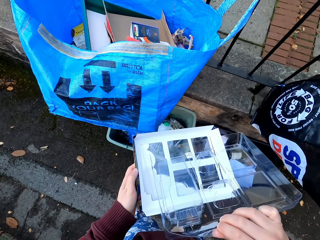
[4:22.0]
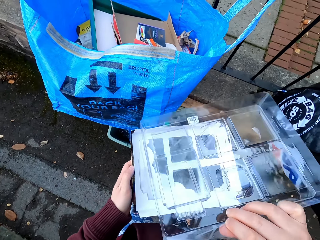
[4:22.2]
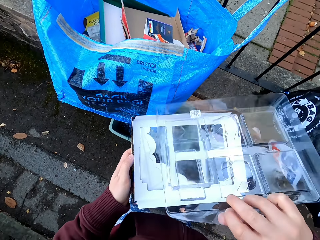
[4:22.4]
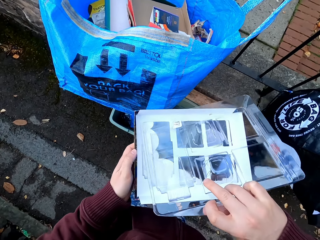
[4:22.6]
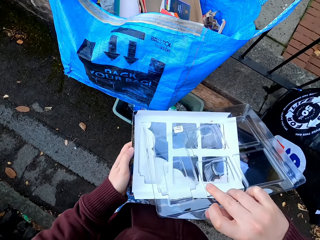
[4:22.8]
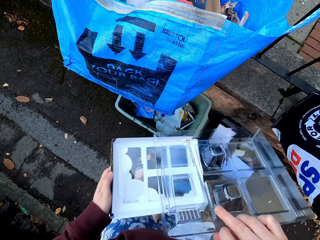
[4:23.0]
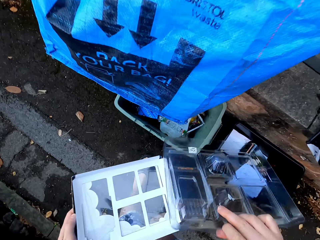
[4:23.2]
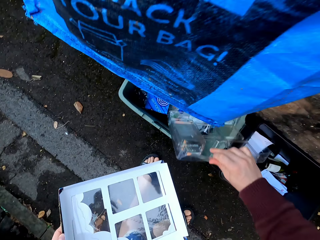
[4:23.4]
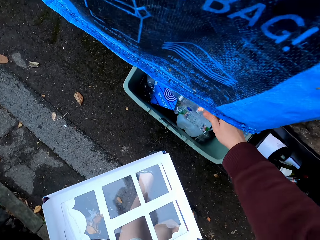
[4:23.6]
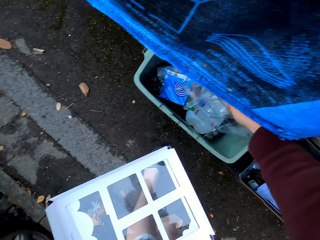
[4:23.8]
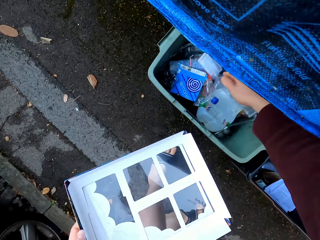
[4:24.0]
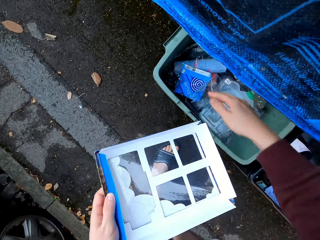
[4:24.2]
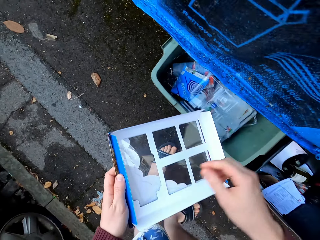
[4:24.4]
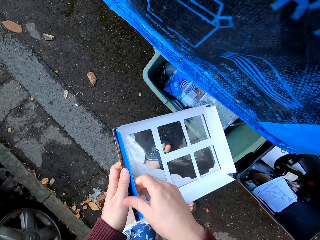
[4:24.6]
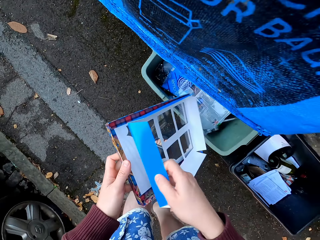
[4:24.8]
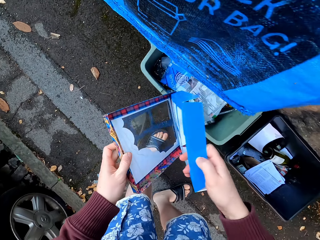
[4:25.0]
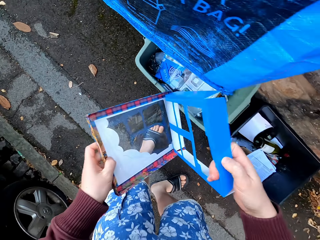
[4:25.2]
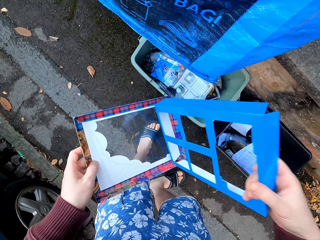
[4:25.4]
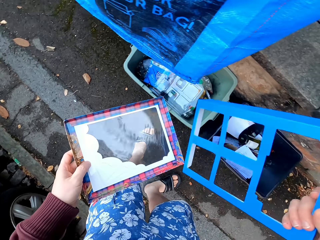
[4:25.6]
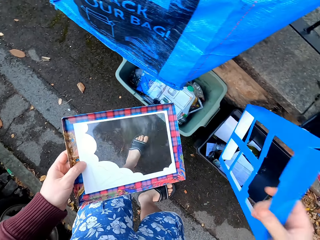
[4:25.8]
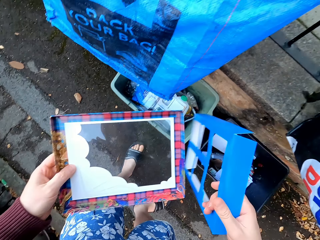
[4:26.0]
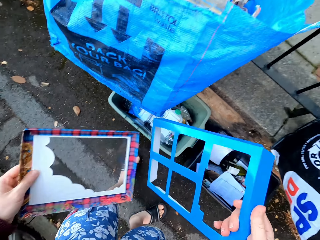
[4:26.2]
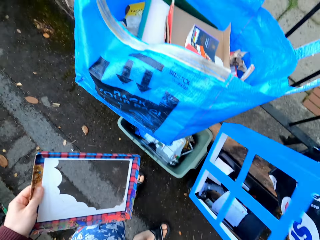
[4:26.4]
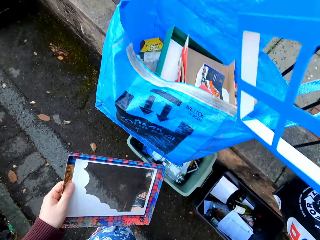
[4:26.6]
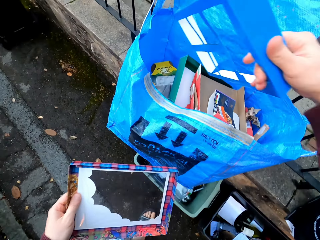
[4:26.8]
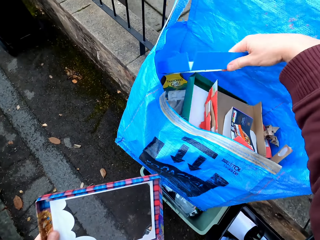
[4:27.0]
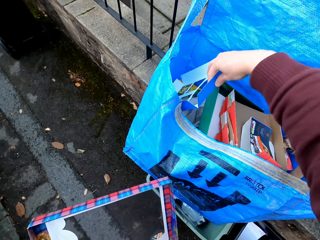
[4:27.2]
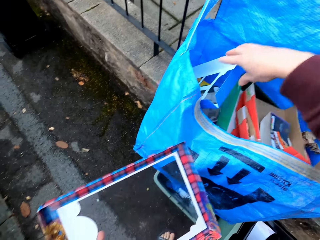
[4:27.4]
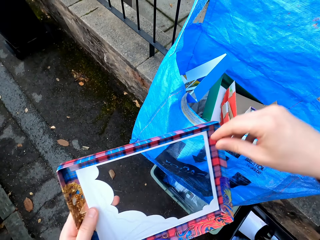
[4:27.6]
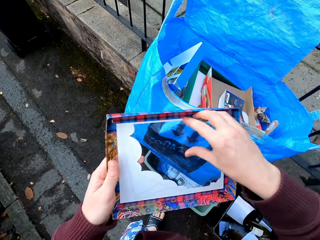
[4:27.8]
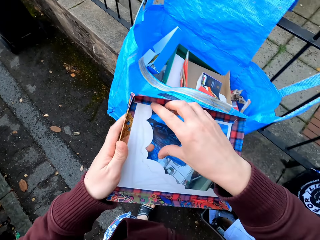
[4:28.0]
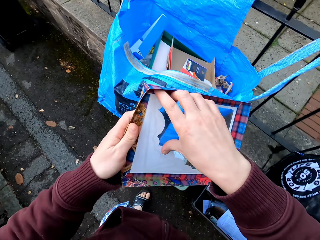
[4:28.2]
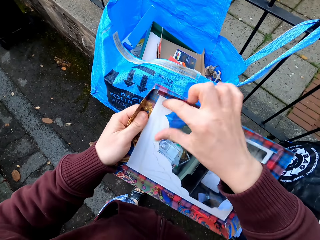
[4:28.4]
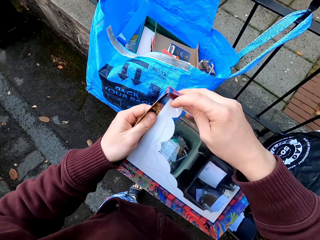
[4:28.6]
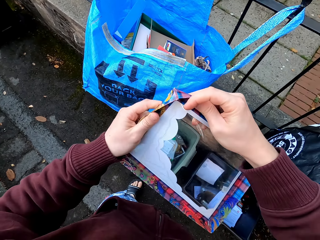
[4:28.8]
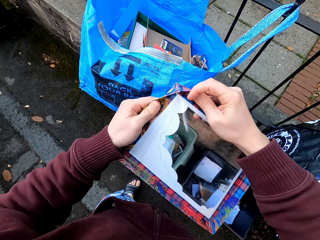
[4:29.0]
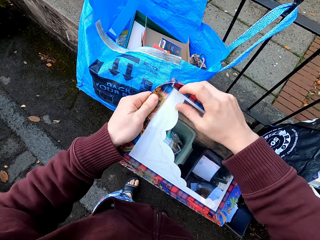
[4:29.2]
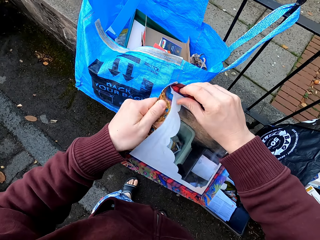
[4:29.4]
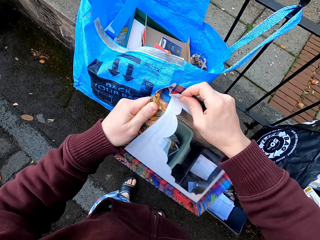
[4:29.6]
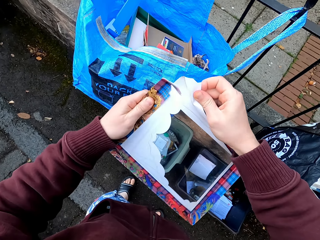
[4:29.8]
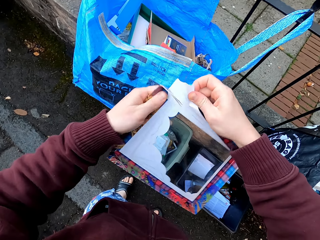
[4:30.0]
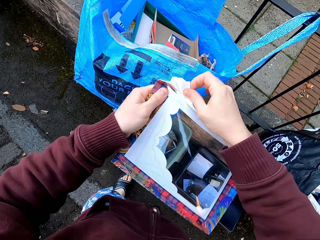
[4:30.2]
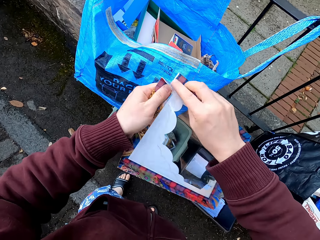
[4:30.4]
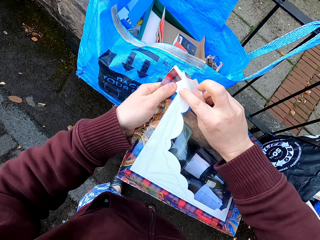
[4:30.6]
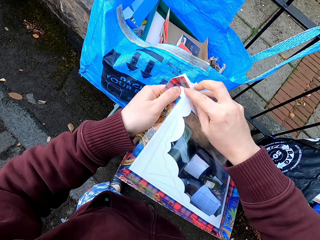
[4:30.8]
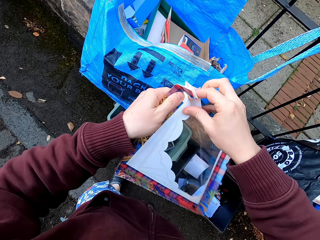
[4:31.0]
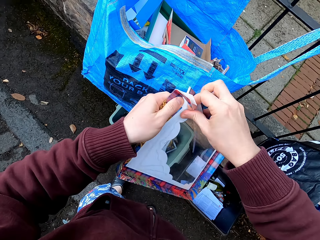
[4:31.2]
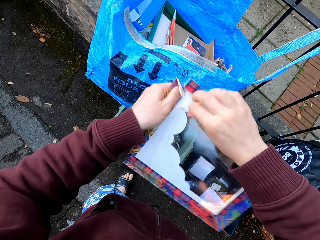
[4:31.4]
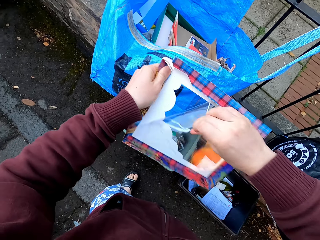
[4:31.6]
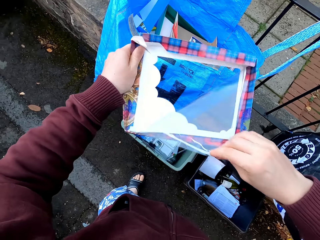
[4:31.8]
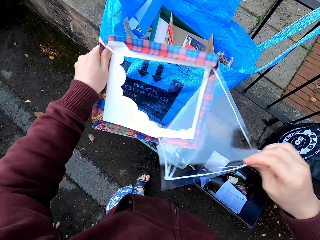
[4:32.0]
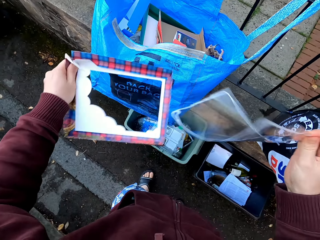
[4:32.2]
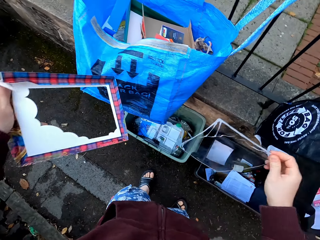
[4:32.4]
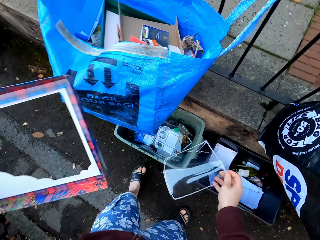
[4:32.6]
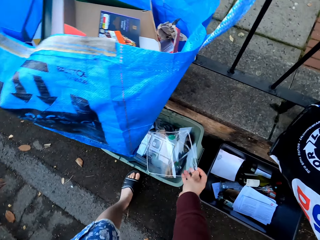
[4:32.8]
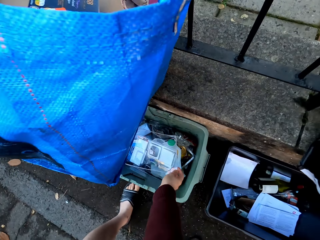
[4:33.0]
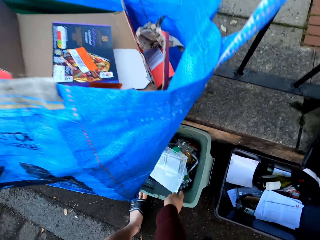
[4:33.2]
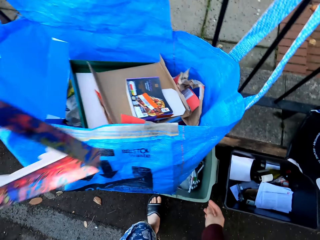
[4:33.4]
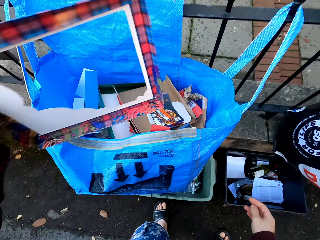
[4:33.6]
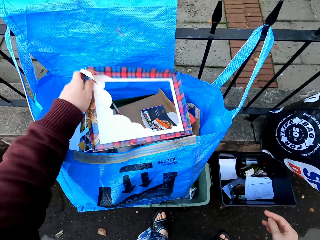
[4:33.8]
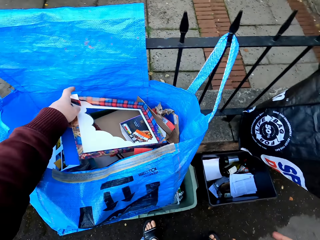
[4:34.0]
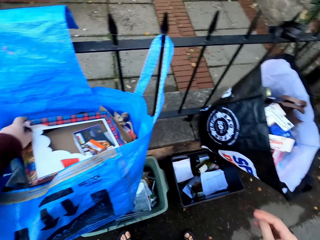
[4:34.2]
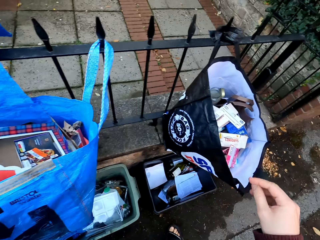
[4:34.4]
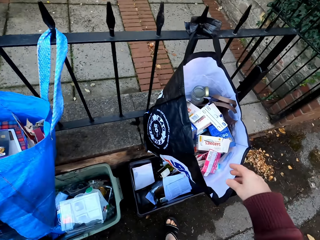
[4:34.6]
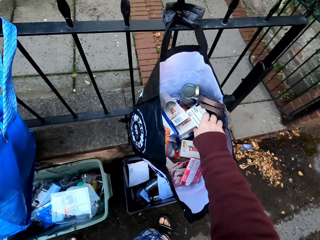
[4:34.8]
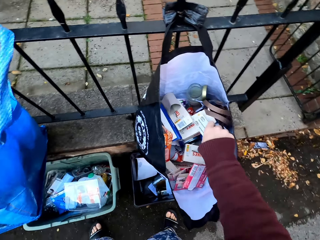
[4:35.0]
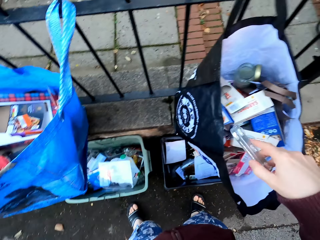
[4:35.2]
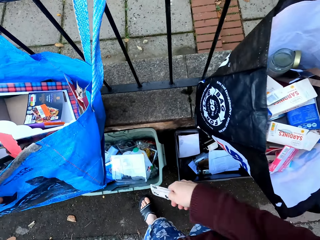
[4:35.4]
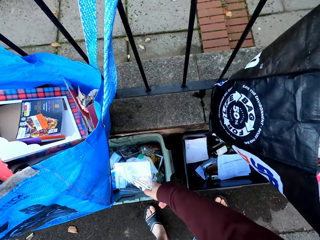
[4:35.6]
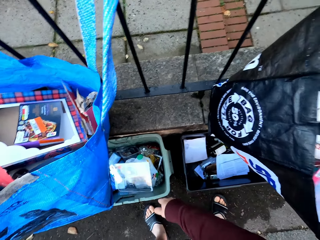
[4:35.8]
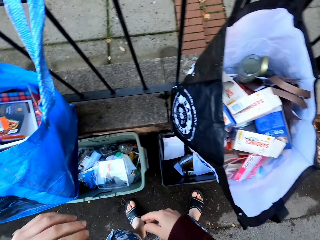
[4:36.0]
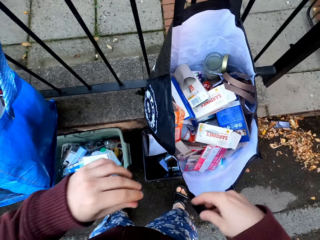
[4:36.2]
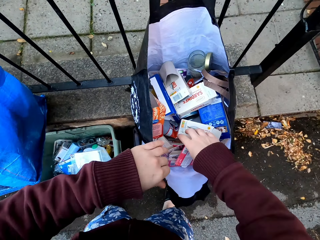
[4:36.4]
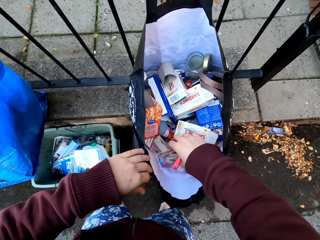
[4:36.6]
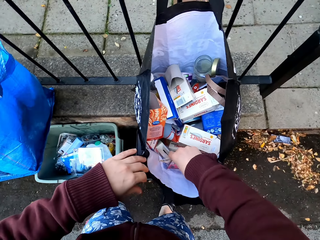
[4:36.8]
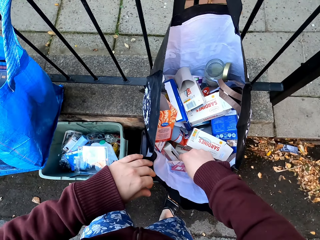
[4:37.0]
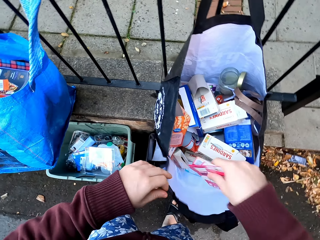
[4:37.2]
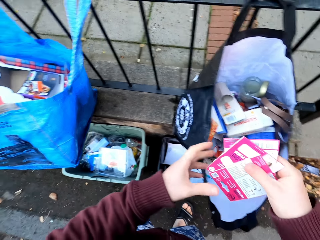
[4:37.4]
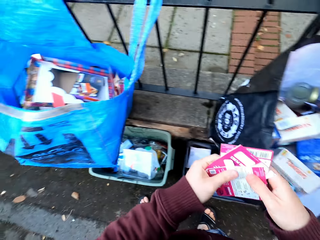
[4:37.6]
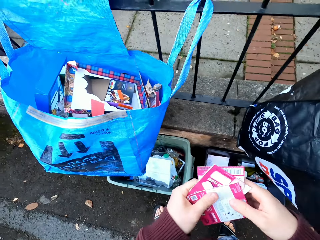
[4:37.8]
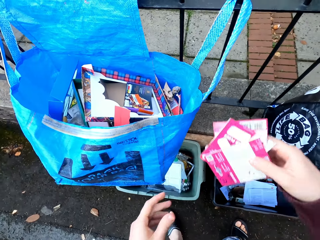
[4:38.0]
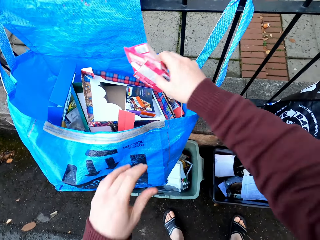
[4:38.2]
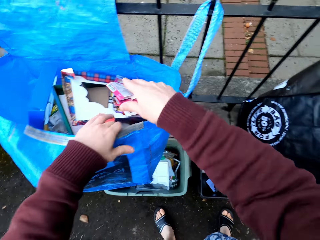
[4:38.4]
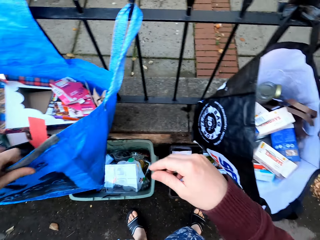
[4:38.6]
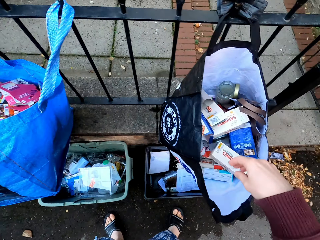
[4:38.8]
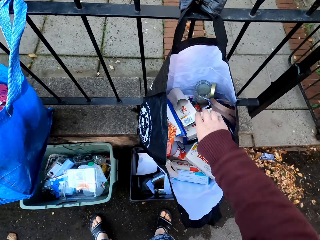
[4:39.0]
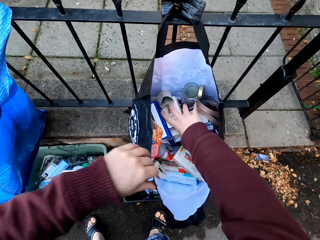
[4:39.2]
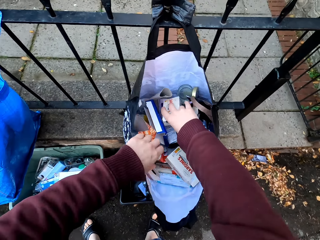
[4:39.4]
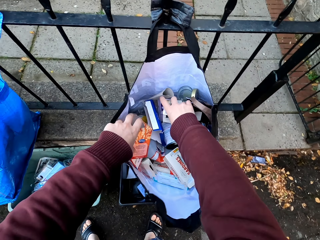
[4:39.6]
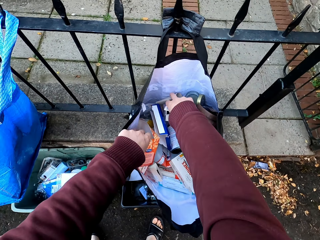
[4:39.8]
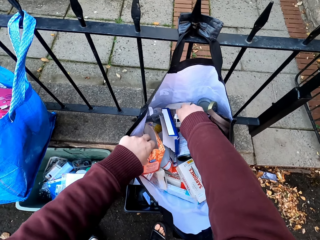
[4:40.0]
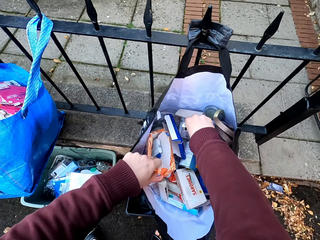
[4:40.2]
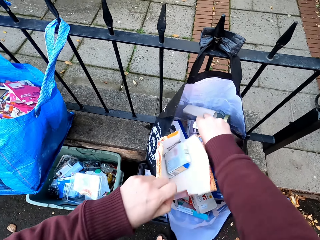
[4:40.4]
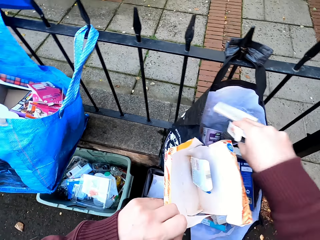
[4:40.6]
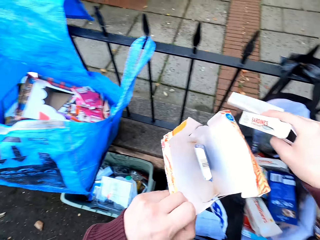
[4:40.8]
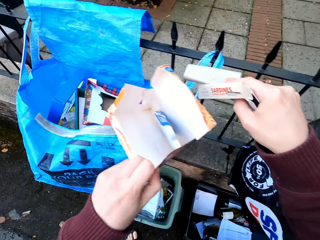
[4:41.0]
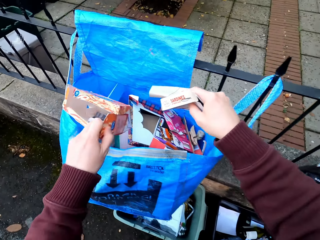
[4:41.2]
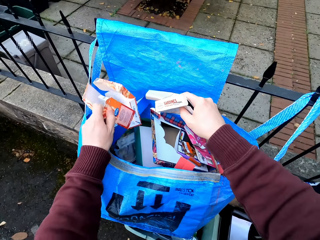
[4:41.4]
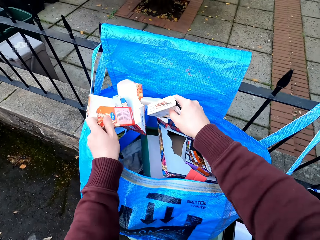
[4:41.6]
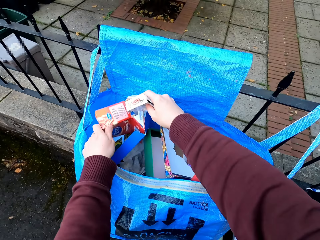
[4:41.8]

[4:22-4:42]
The camera wearer drops plastic in the dustbin. They put a box in the bag. They tear the plastic. They put the box in the bag. They pick up the box. They drop it in the bin. They pick up the box. They drop it in the bag. They pick up boxes.

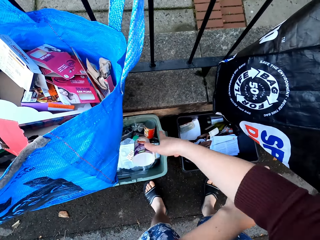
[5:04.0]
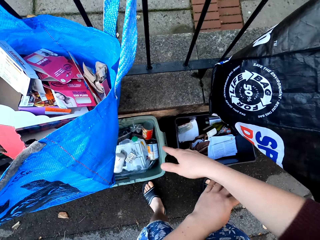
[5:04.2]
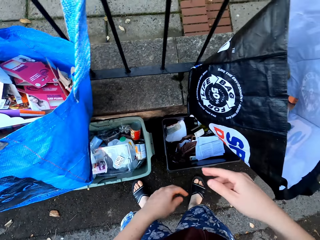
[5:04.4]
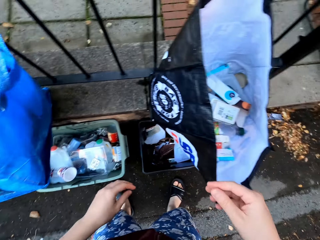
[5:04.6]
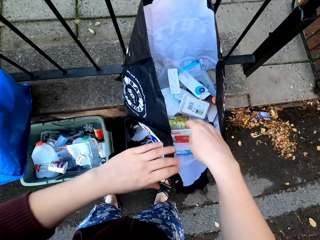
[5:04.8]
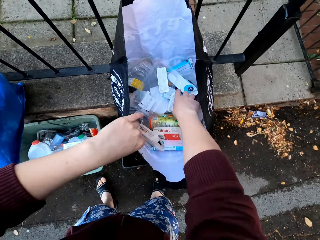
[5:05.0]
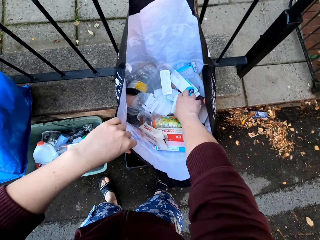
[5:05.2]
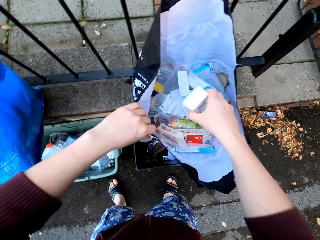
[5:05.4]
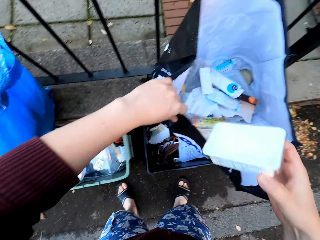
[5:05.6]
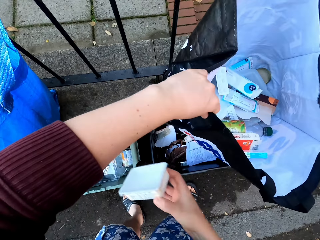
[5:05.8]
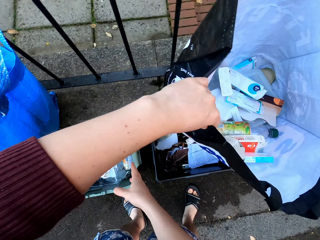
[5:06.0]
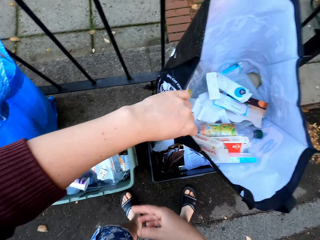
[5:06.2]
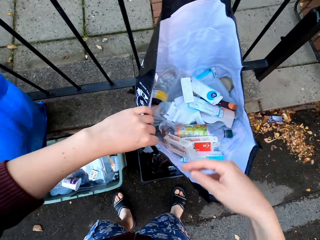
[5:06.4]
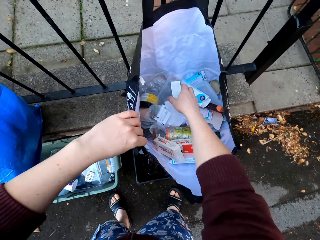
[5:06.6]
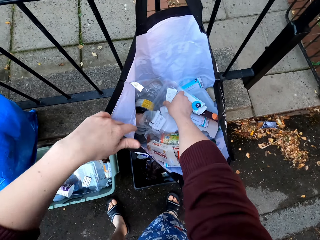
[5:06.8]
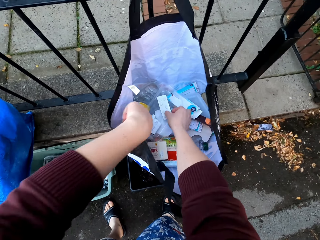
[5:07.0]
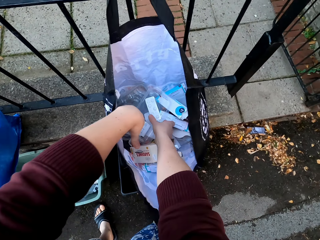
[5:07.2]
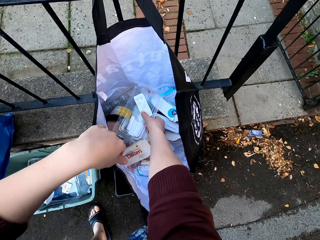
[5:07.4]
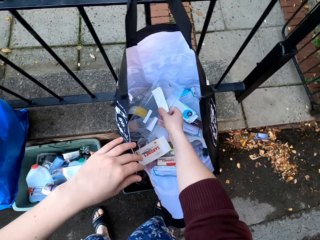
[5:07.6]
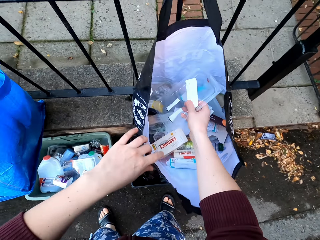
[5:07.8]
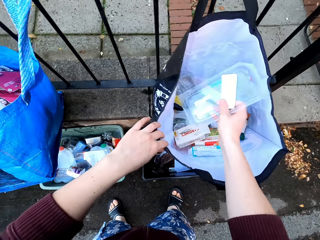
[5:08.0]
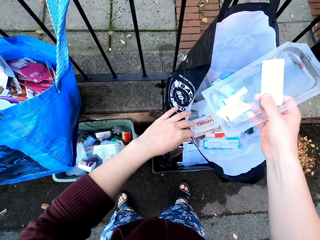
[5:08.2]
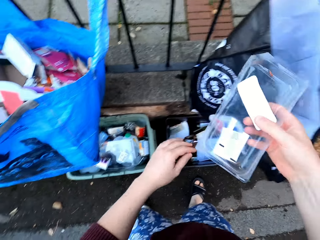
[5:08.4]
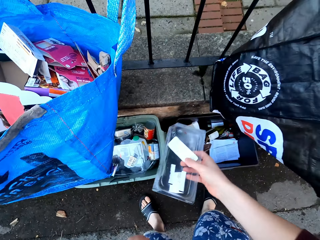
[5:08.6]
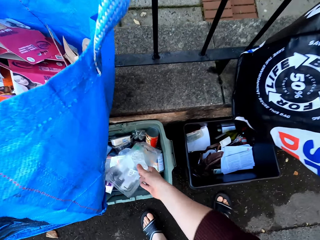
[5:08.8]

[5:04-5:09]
The camera wearer picks up a container from the bag. They drop the container in the dustbin. They pick up the container from the bag. They drop the container in the dustbin. They pick up plastics.
